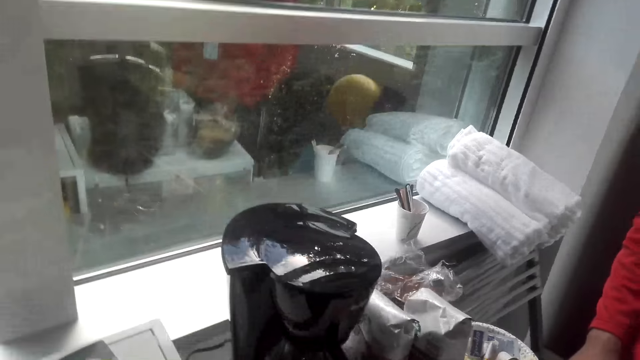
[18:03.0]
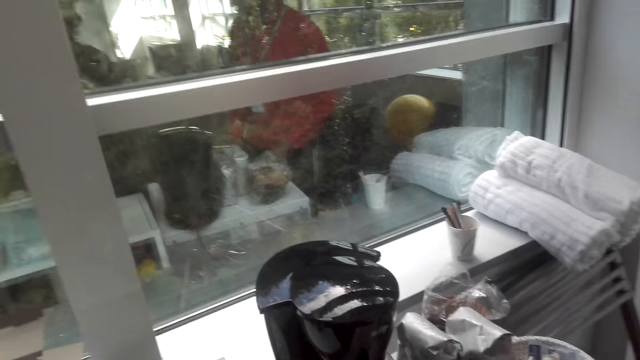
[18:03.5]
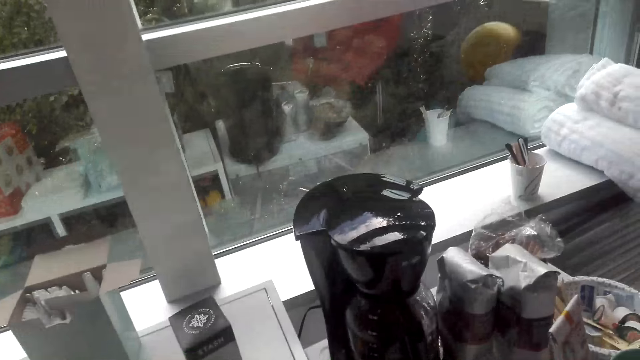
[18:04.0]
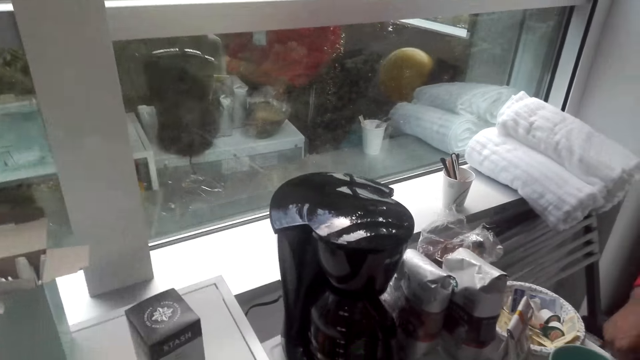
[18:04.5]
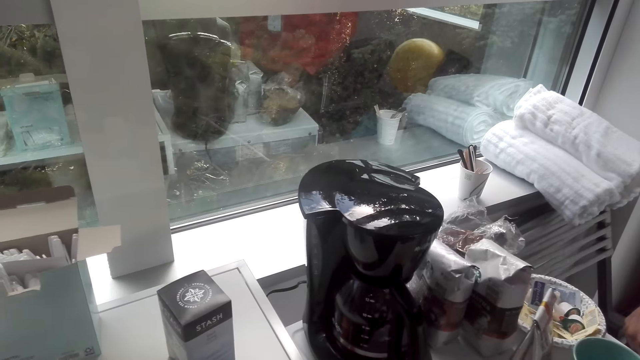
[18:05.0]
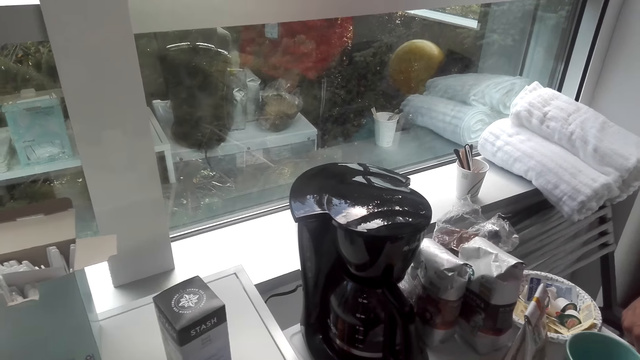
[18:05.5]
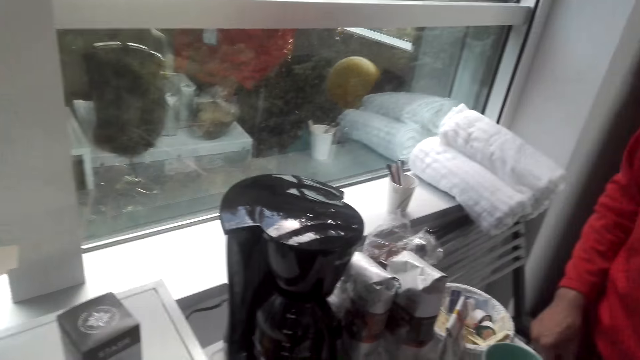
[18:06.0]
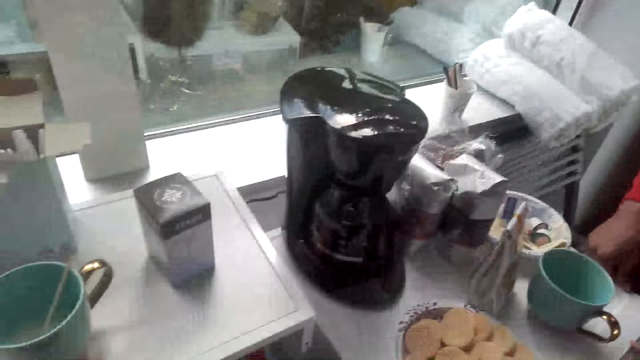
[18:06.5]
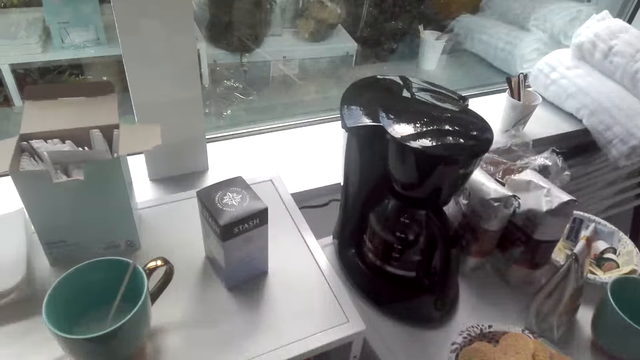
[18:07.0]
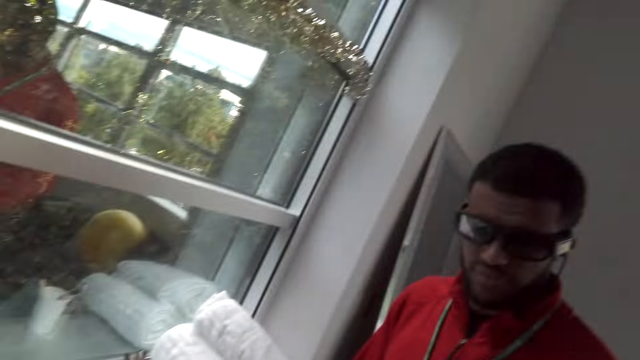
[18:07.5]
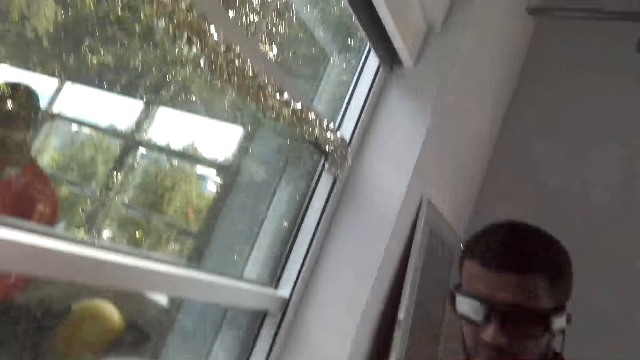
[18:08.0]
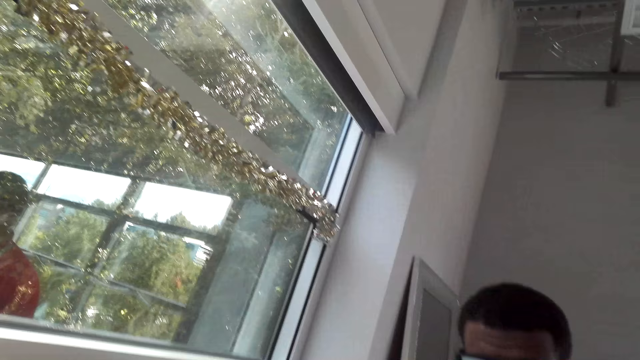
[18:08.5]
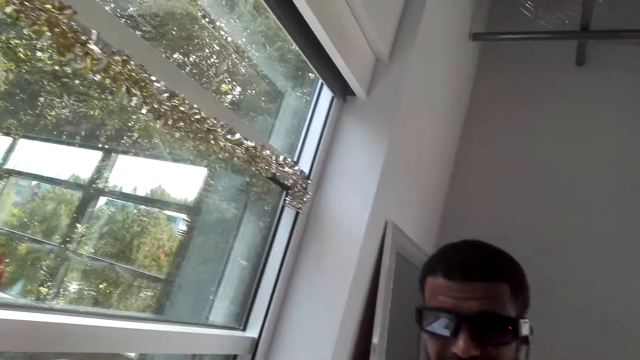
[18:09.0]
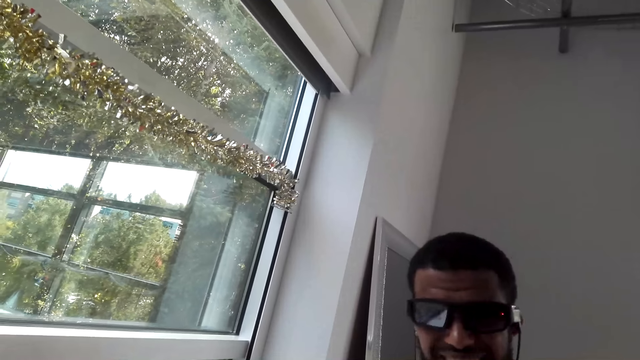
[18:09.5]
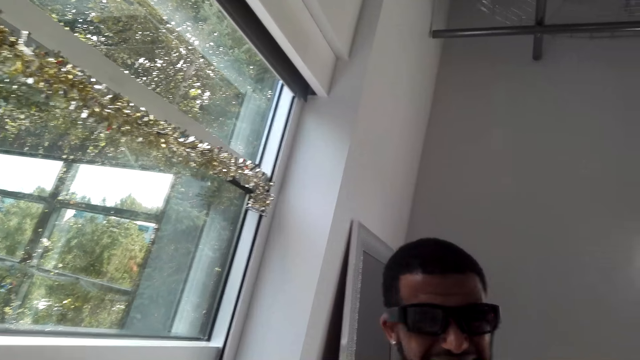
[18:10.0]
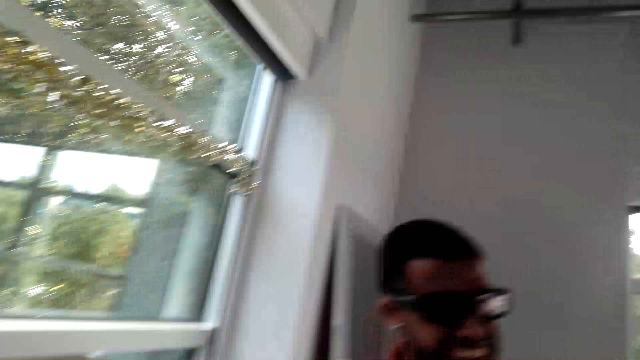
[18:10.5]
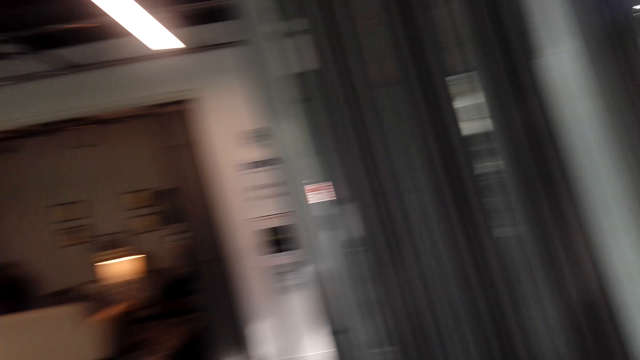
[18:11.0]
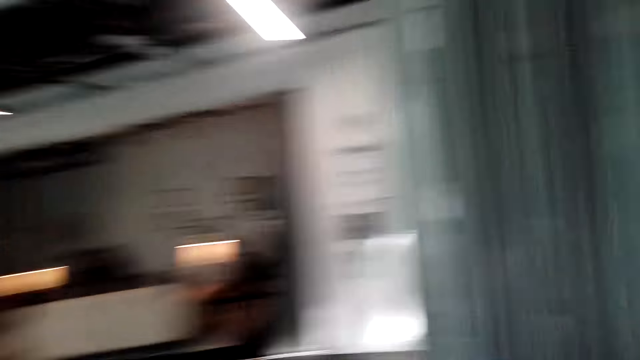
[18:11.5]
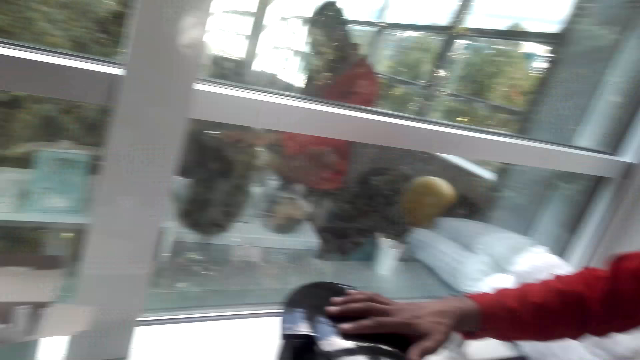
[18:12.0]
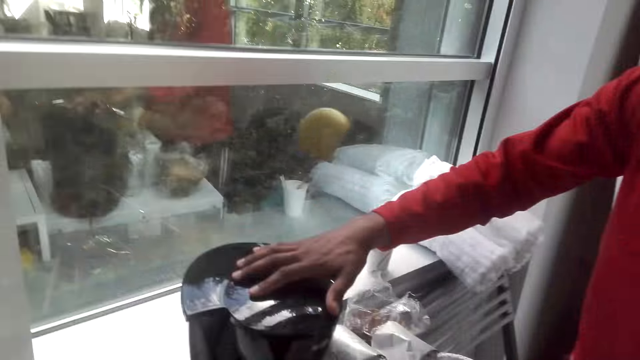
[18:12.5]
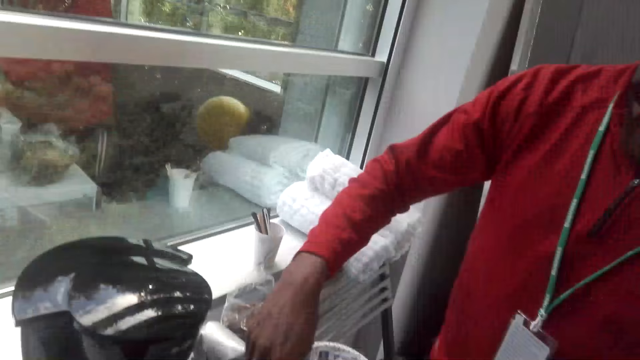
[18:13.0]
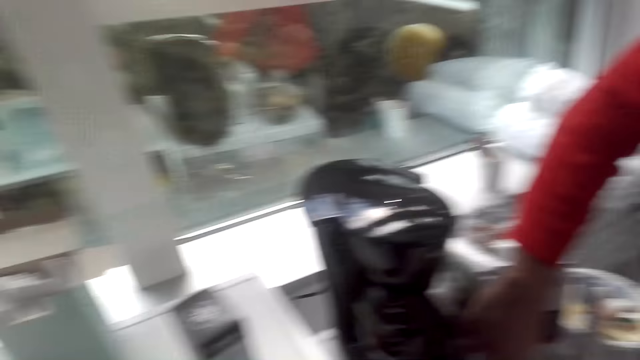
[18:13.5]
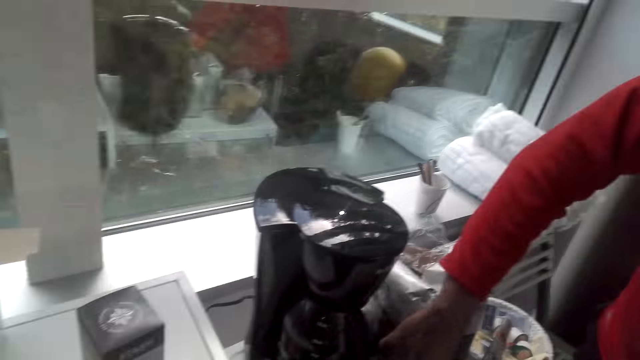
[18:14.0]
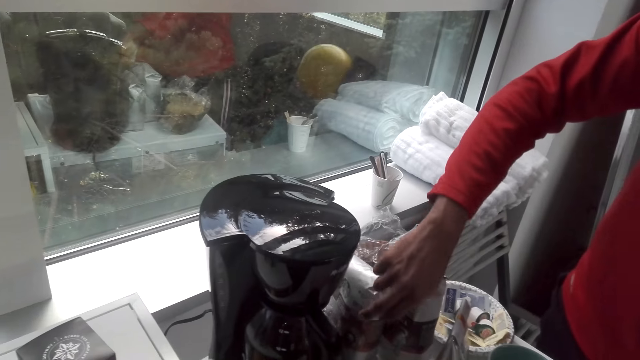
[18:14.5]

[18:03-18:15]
The camera wearer waits for the coffee. They gaze at a man. They look around. The man has his hand on the coffee lid. The camera wearer looks at the coffee maker.

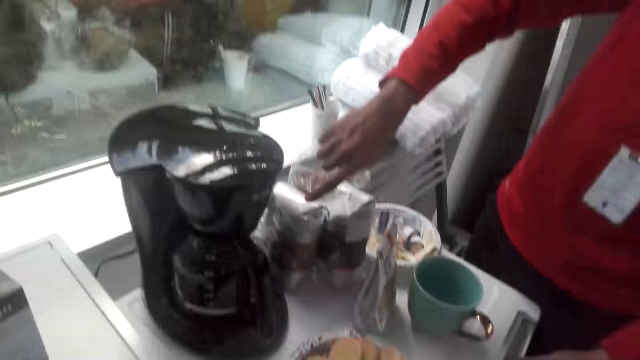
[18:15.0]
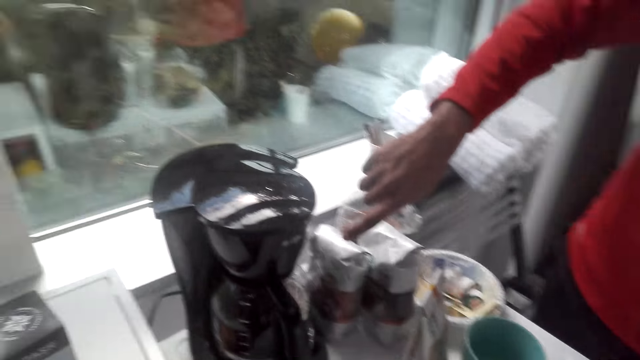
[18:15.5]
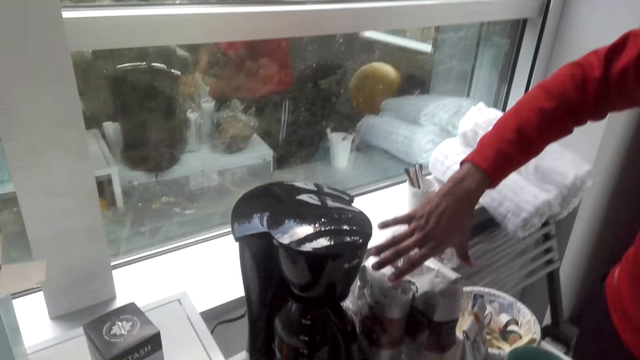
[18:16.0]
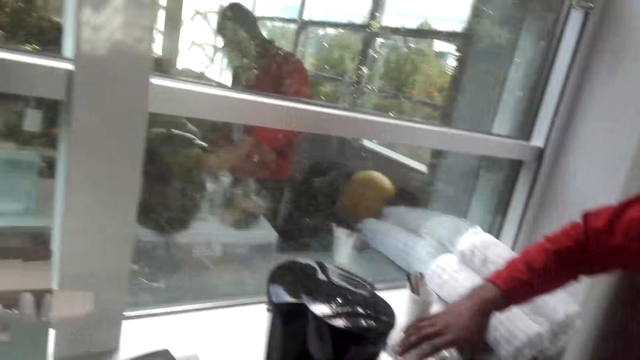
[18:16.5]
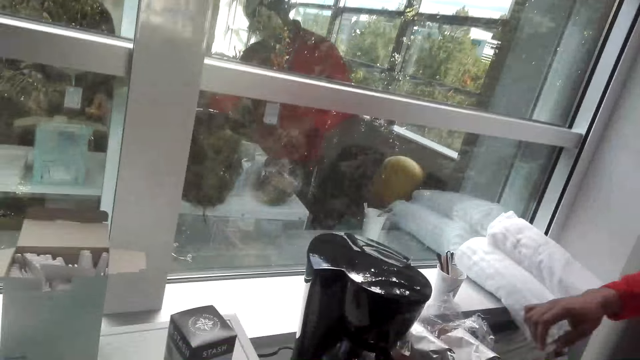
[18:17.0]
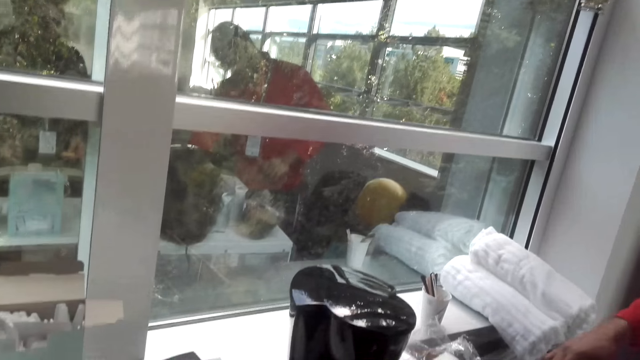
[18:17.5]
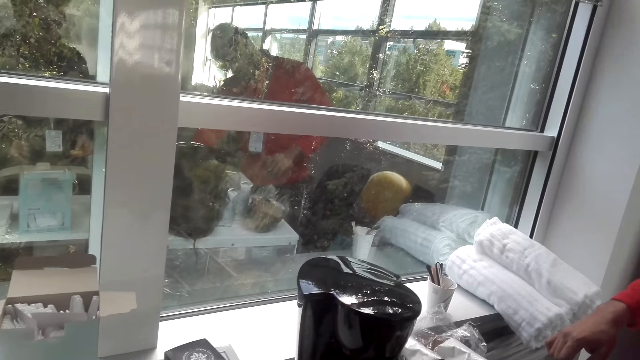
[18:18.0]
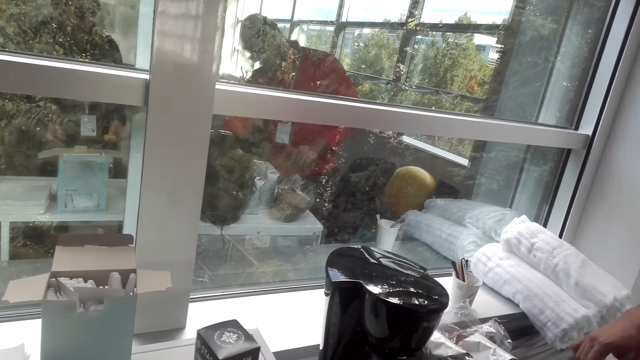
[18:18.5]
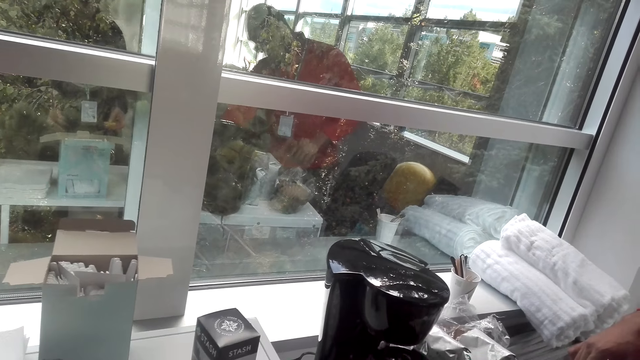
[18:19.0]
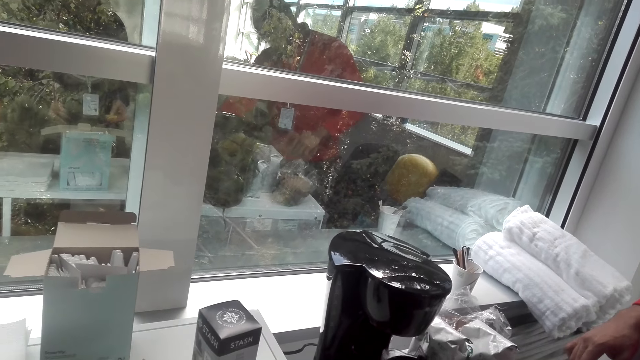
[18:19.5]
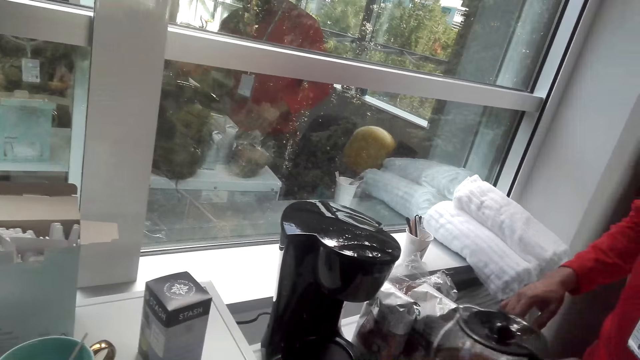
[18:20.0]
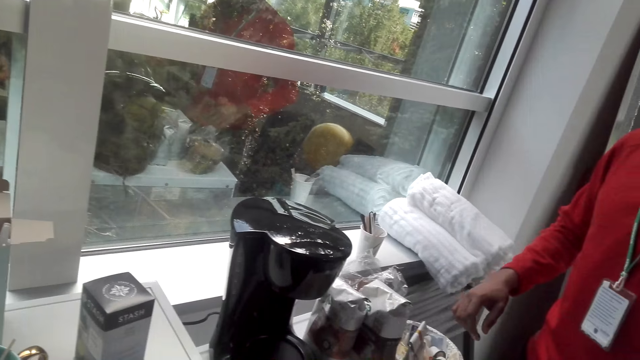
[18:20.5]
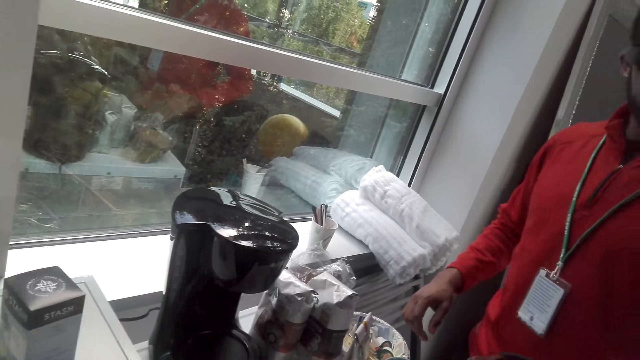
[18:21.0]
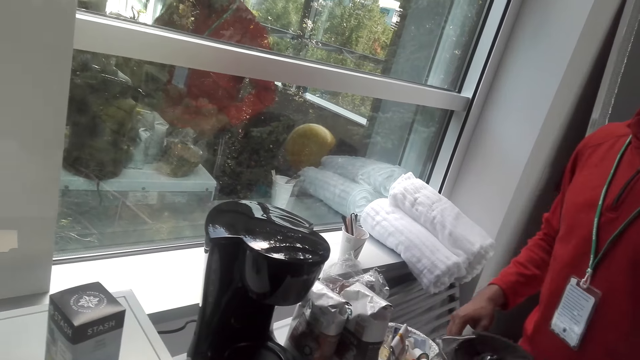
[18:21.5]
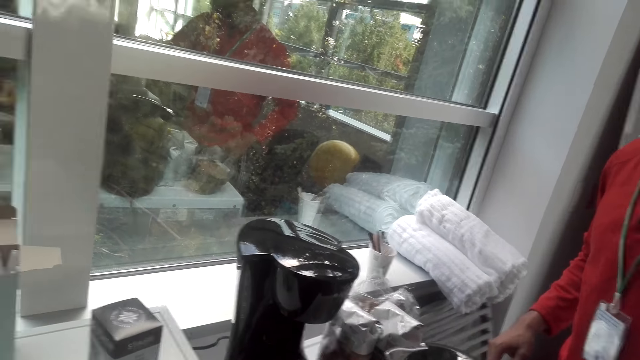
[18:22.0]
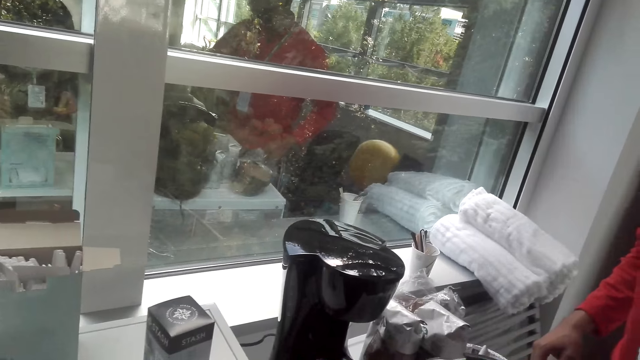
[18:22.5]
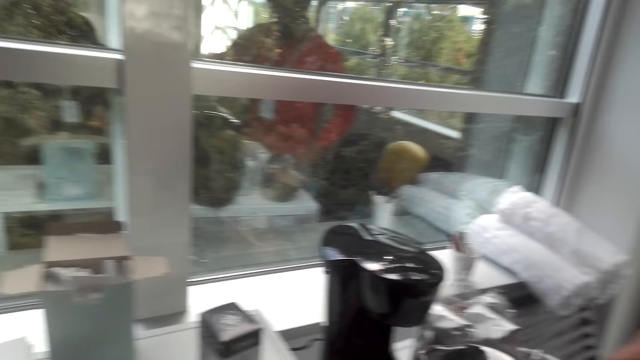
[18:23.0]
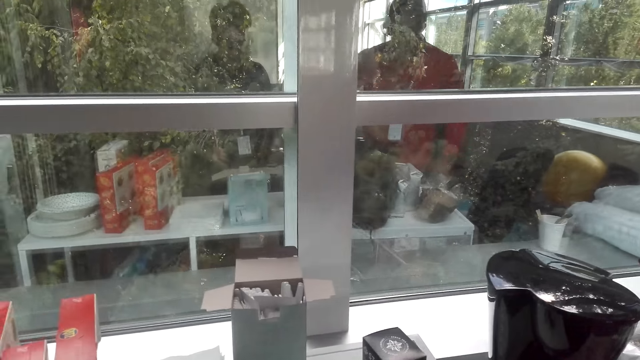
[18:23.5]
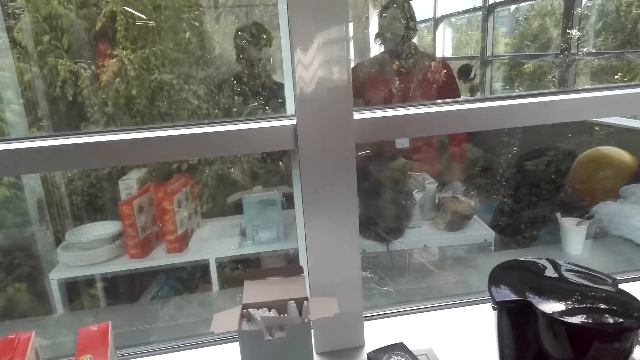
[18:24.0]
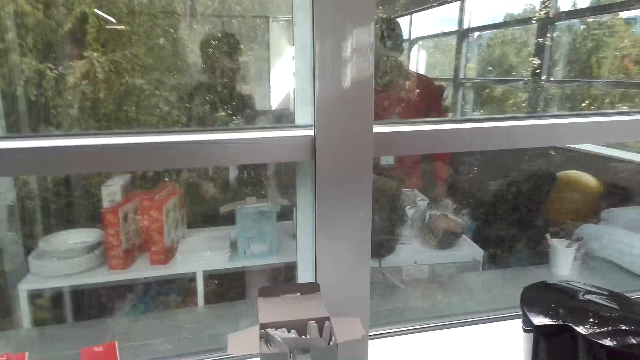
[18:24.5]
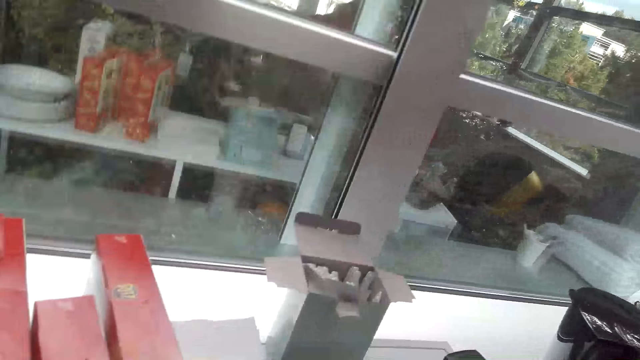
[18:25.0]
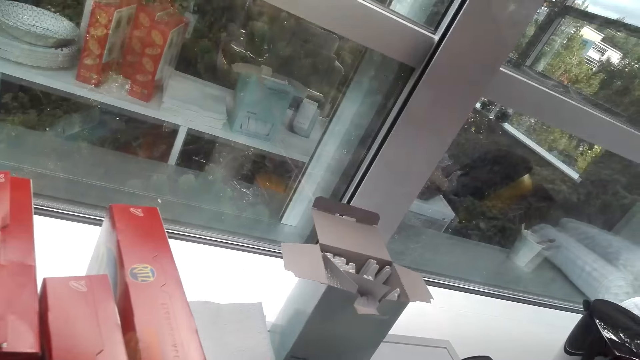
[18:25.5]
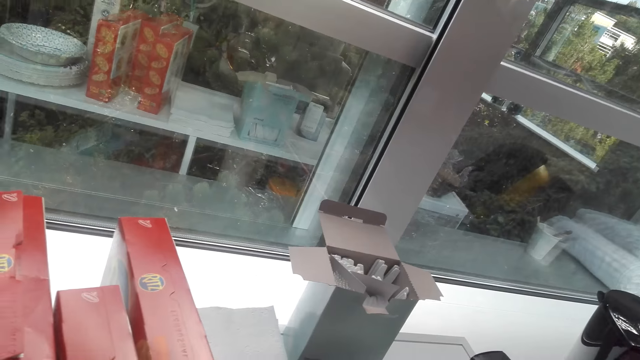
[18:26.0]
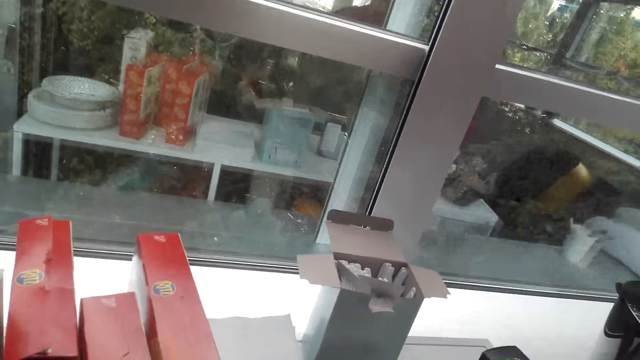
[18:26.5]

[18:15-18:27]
The camera wearer takes the coffee jug from the coffee maker. A man pulls out the coffee jug. The camera wearer holds the coffee jug. The man holds the coffee jug. The camera wearer returns the coffee jug in the coffee maker. The man grabs the coffee jug. The camera wearer looks outside the window. The man converses with the camera wearer and pours coffee into a mug.
